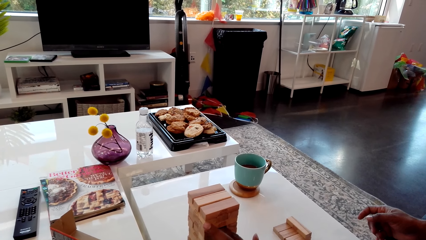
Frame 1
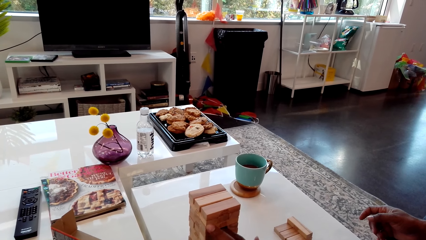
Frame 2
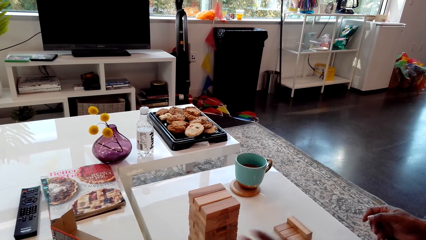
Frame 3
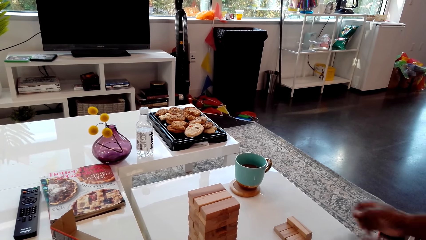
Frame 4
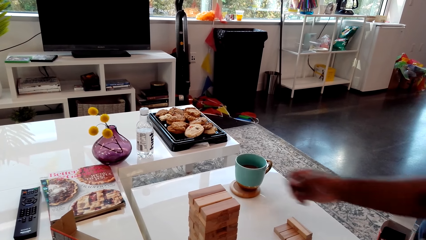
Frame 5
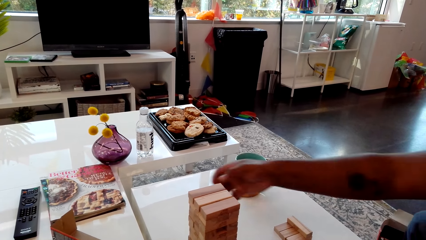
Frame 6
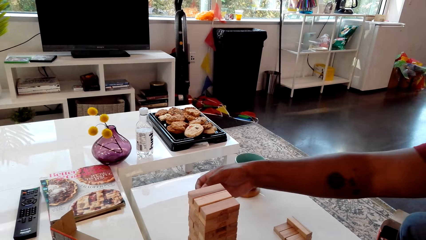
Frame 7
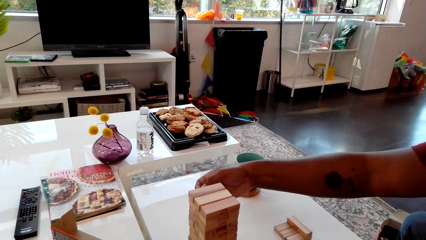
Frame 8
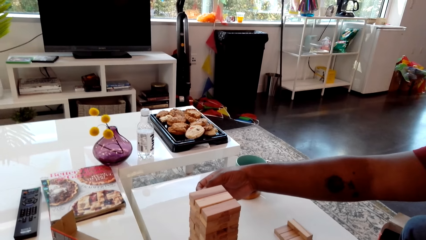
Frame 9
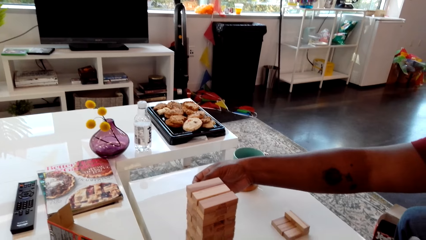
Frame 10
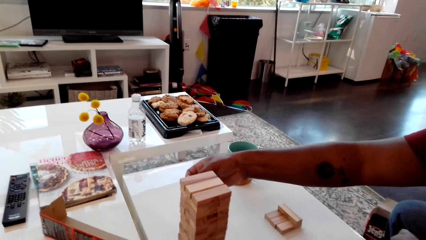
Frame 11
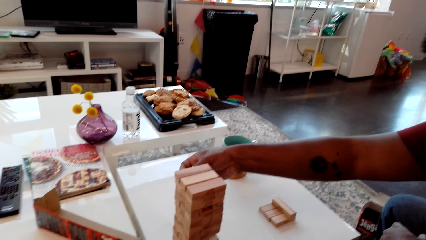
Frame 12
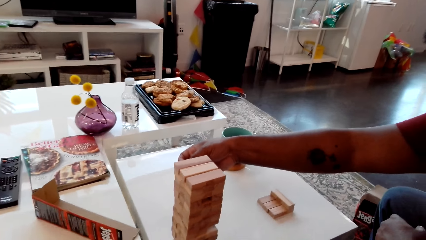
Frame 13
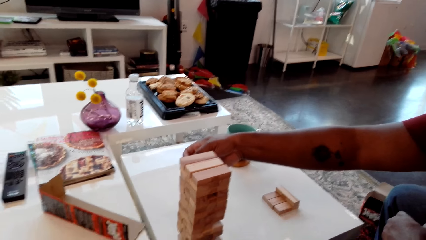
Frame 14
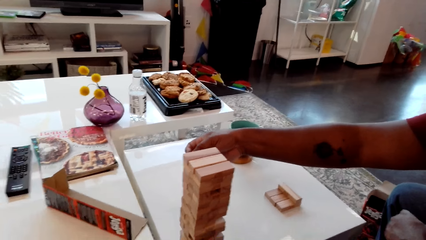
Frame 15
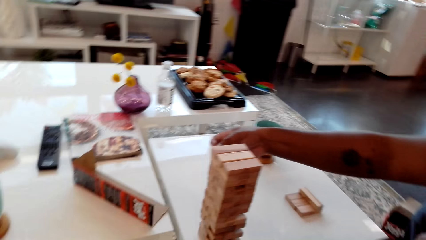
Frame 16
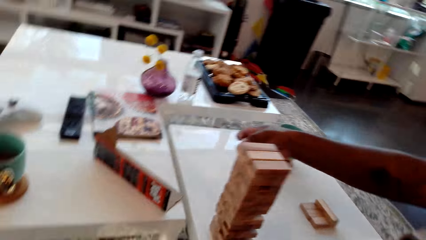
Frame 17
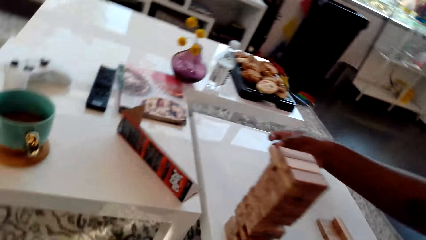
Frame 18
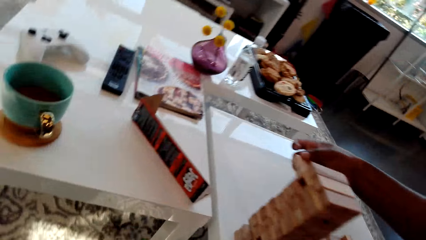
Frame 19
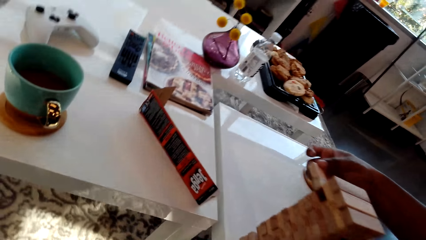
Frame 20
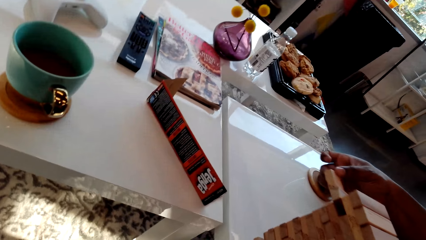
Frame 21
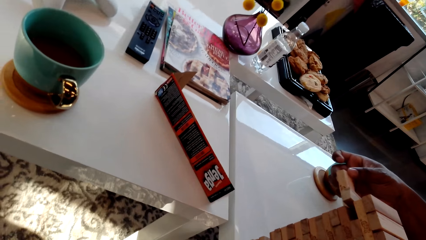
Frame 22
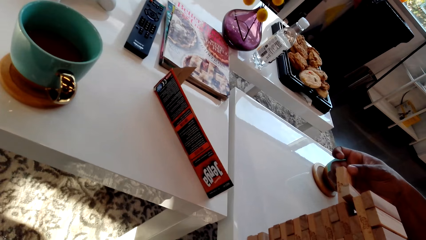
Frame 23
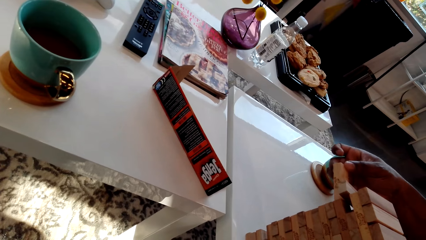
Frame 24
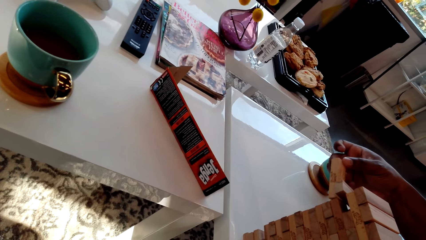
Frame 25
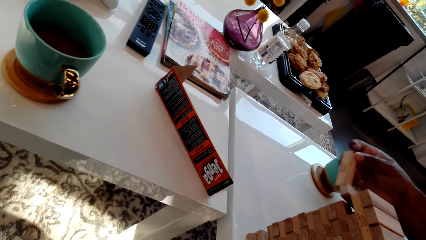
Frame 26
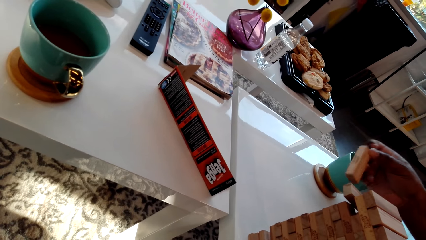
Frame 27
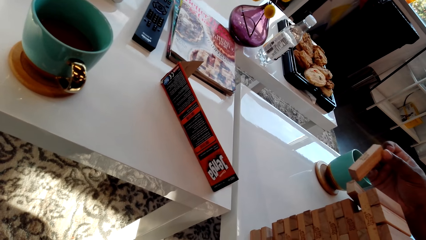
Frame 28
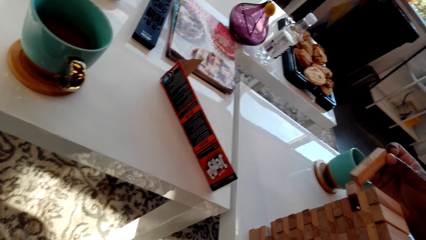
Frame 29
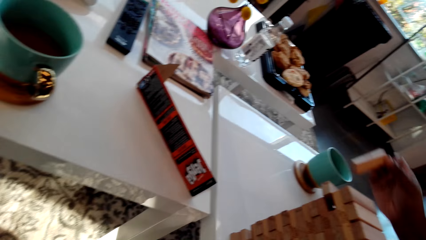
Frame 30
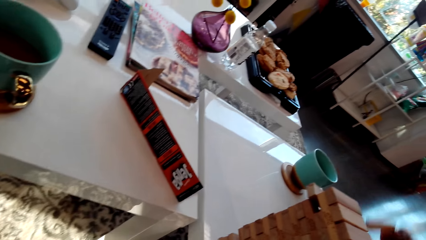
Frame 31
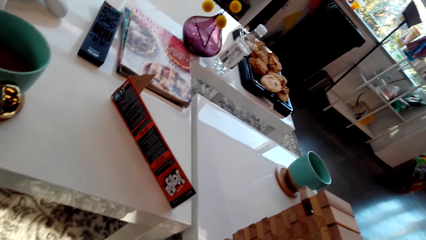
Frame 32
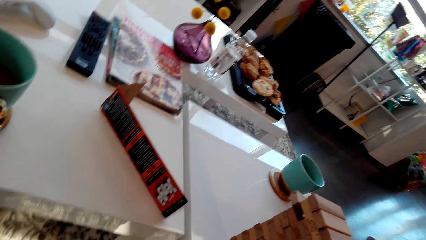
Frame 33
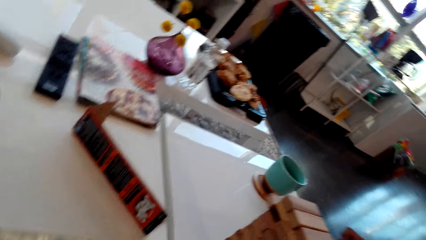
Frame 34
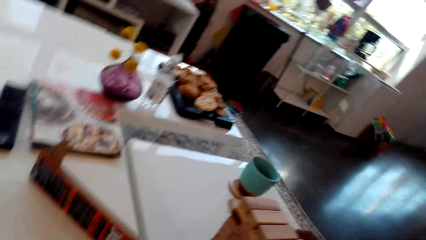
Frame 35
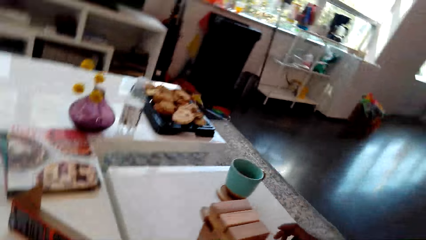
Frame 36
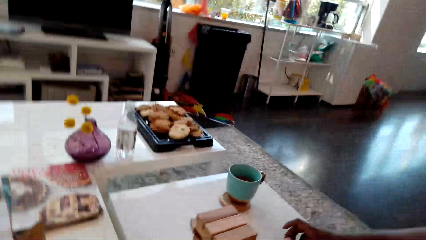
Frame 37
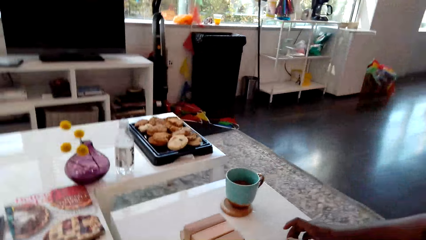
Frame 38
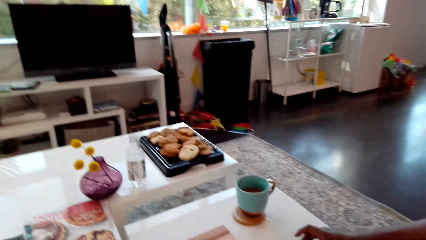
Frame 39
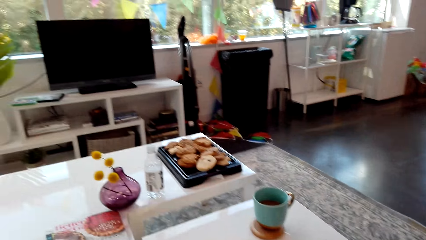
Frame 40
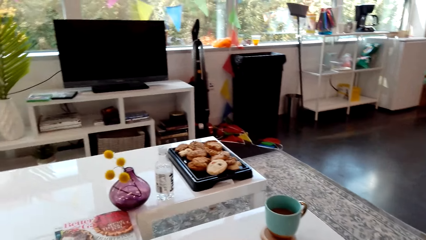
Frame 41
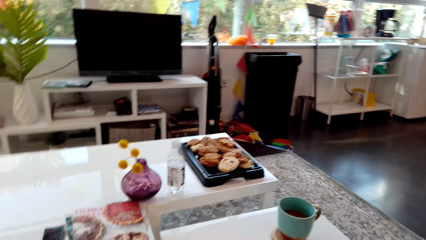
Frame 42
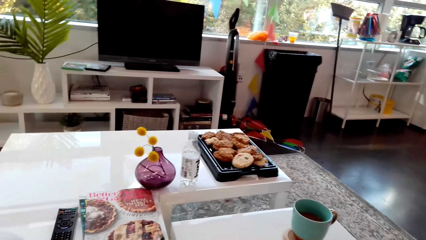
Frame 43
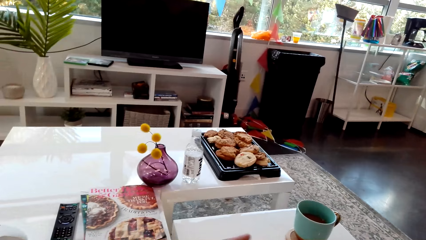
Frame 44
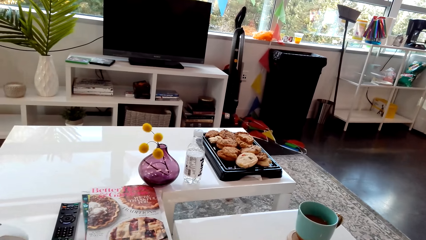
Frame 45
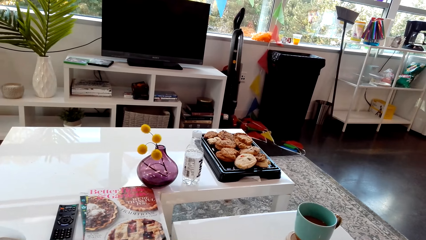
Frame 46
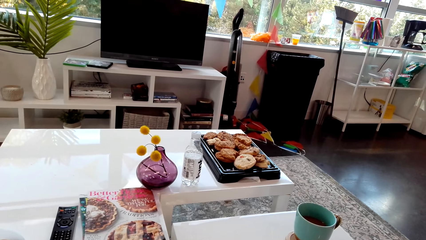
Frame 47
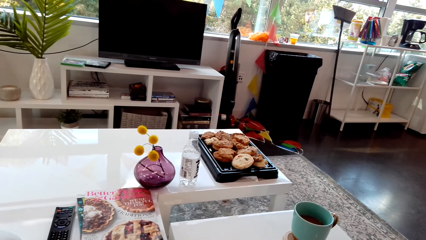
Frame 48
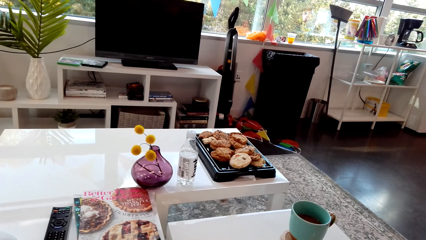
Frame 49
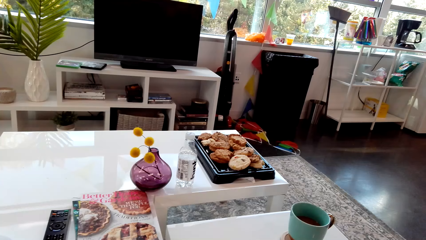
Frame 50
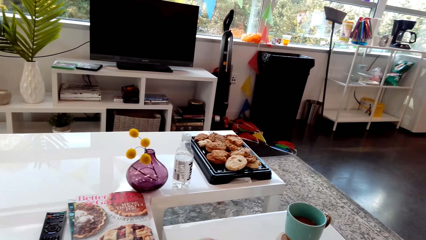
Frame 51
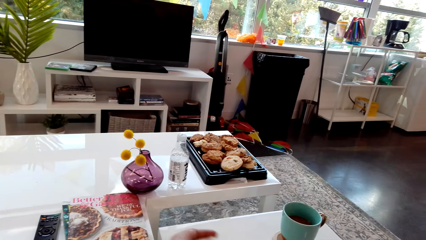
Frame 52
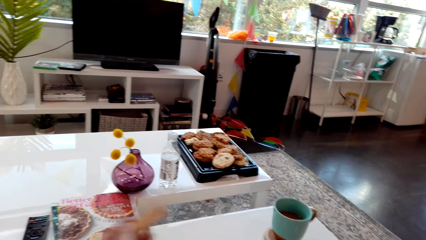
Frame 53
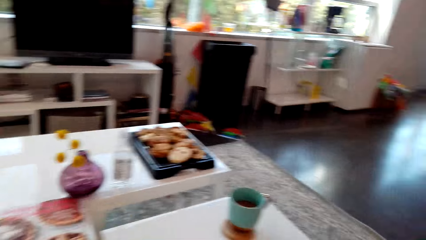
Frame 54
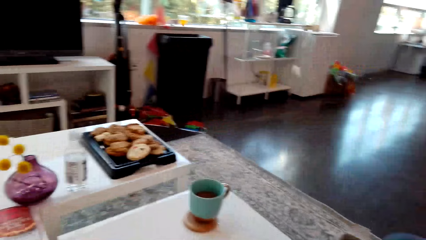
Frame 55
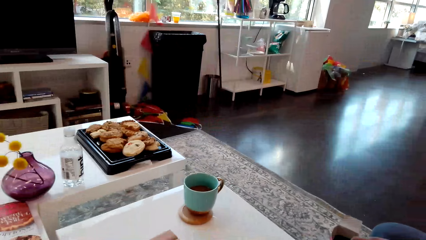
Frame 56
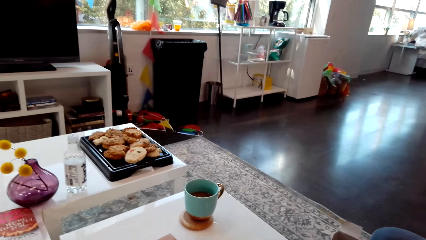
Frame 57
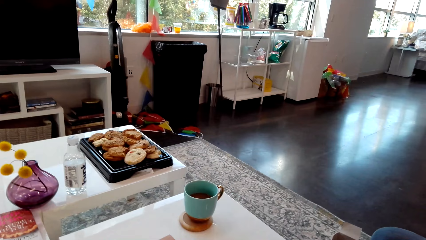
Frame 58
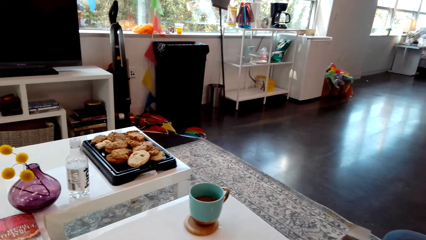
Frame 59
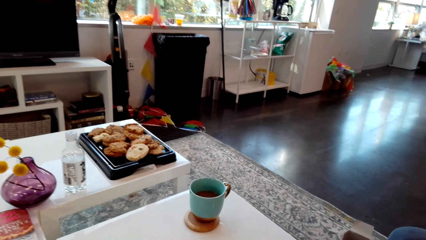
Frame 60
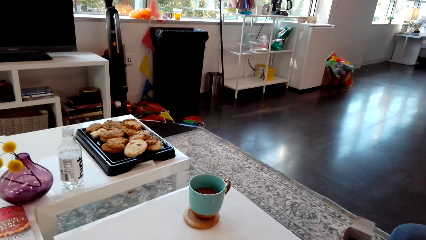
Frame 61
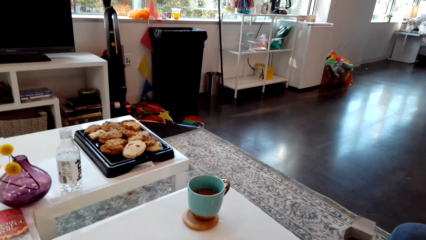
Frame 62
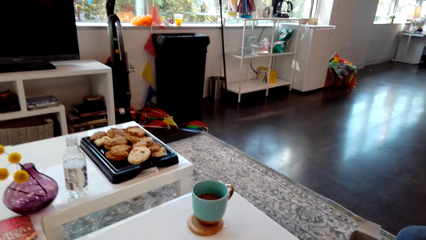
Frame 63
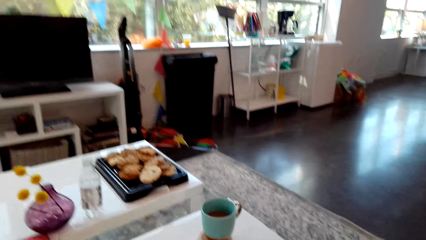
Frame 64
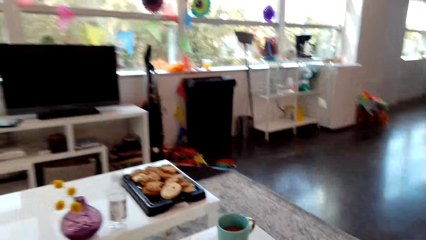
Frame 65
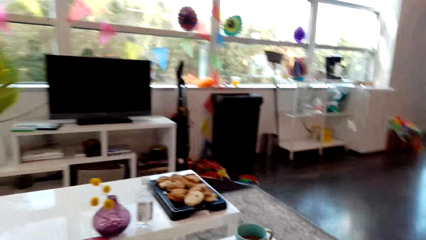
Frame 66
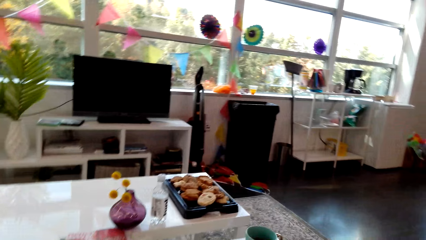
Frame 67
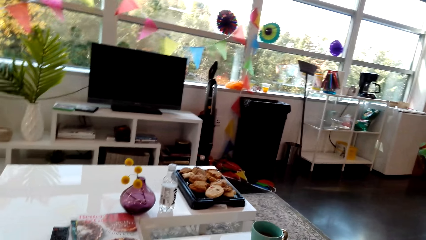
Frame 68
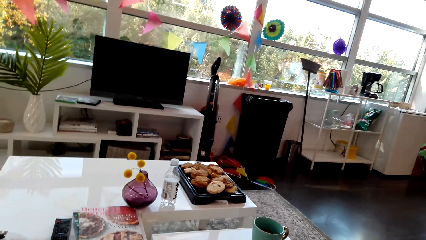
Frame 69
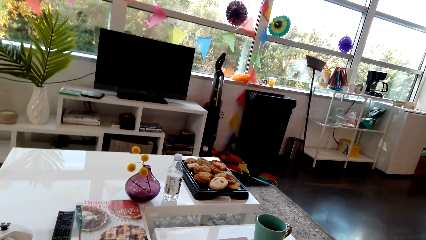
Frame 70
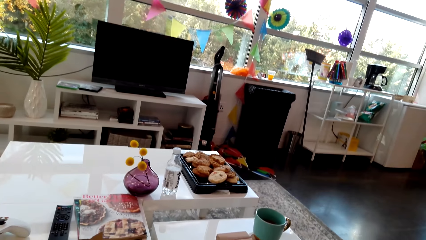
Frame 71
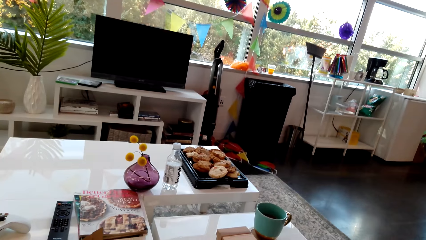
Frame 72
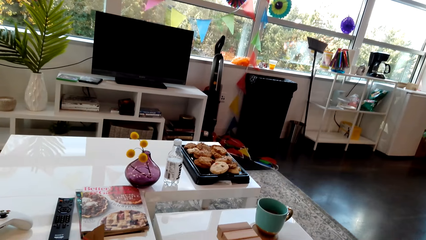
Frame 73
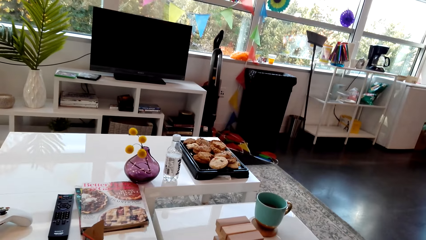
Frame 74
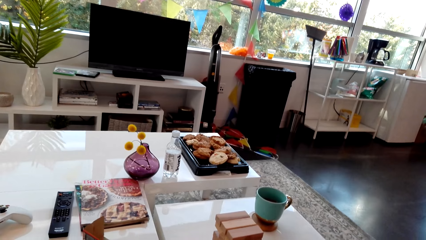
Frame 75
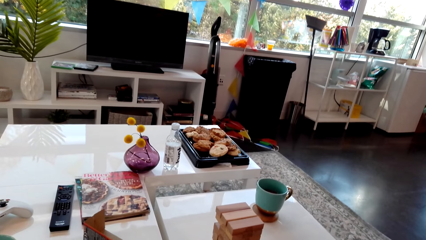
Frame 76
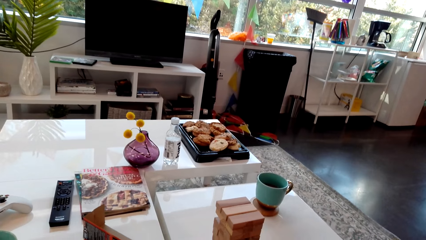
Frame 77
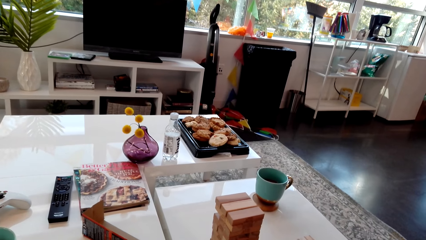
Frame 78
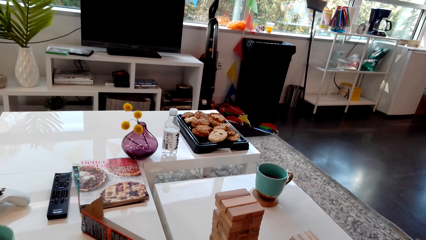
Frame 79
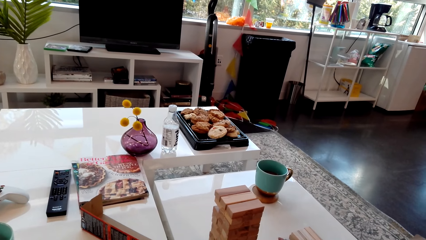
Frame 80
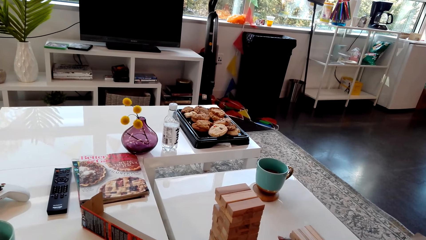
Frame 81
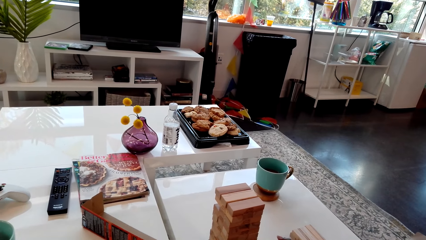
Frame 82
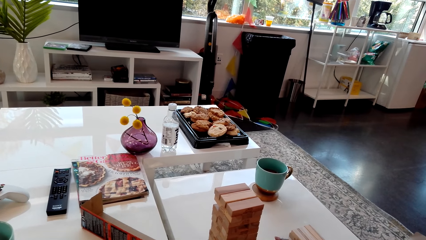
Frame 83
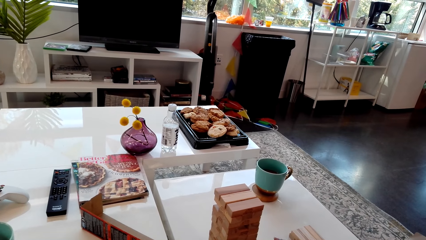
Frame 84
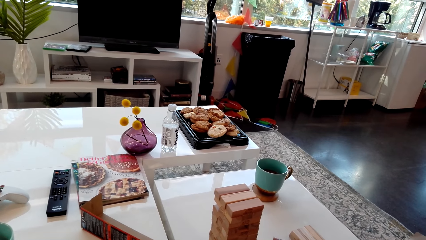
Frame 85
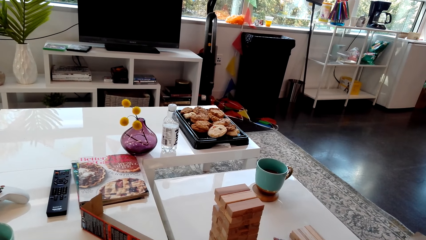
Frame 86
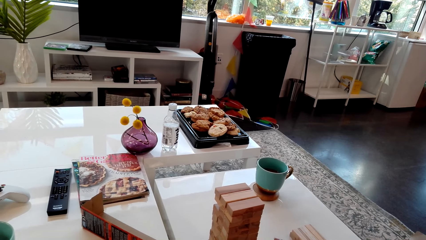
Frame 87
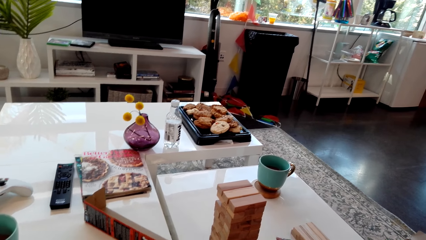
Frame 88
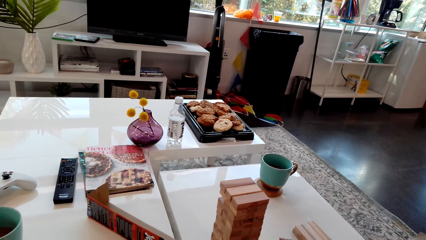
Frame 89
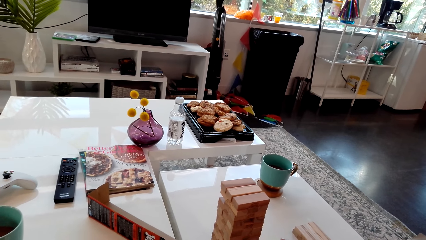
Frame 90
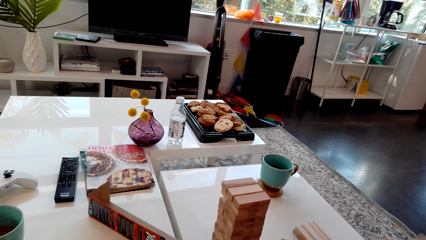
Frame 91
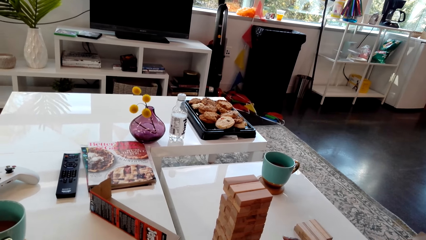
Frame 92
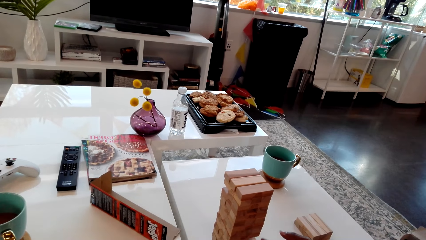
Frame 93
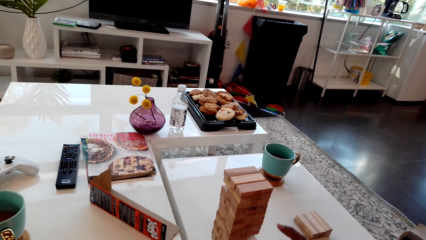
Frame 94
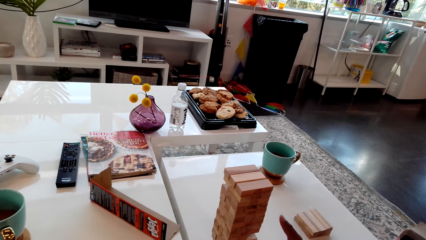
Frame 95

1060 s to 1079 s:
A man removes a giant tumbling block or piece of wood from the tower. He puts the piece of wood aside on the table.
